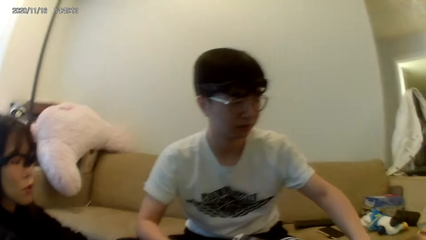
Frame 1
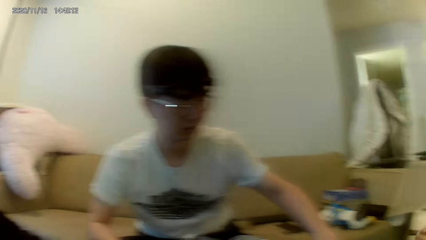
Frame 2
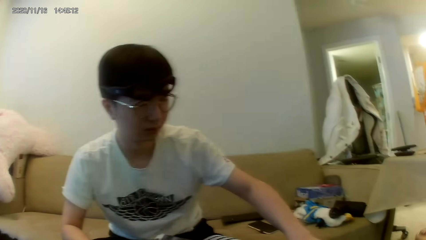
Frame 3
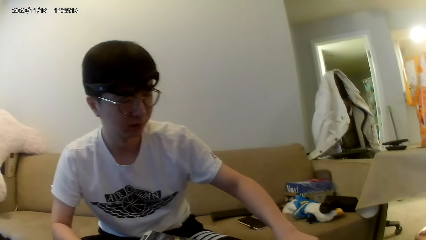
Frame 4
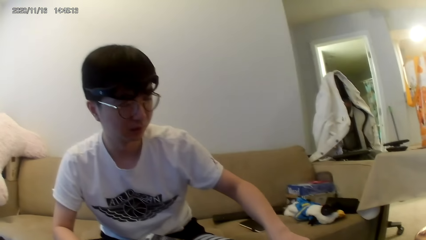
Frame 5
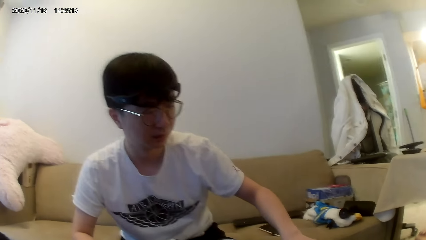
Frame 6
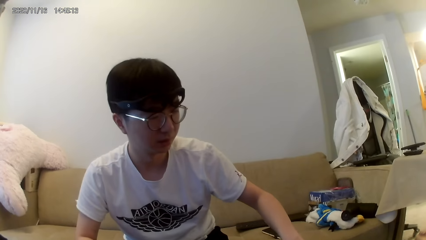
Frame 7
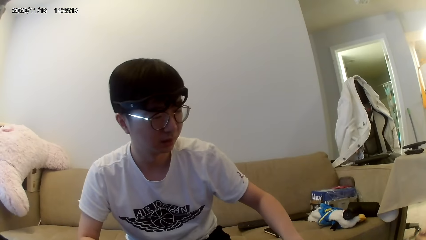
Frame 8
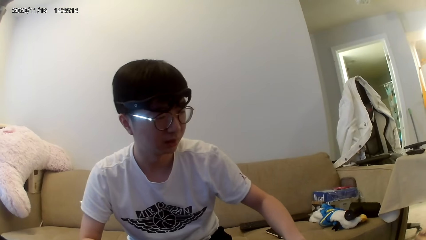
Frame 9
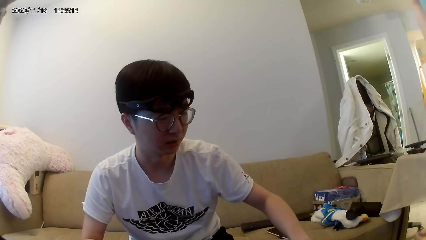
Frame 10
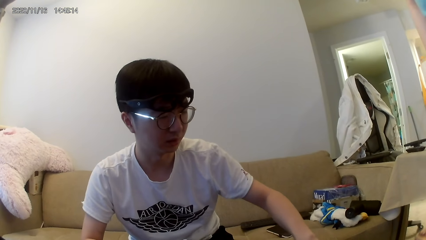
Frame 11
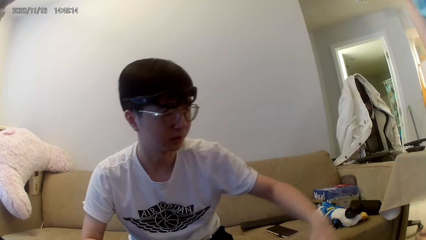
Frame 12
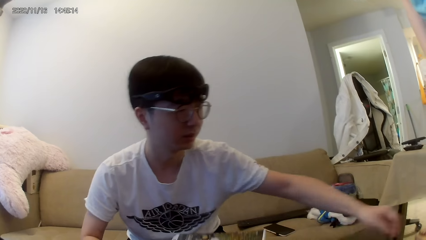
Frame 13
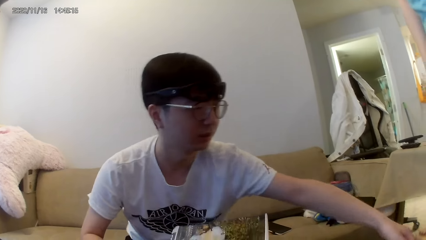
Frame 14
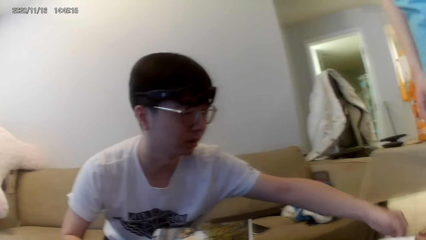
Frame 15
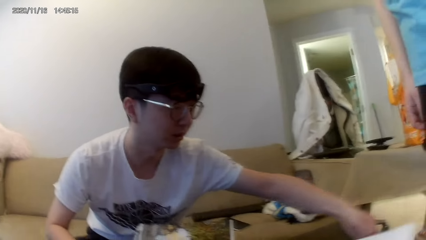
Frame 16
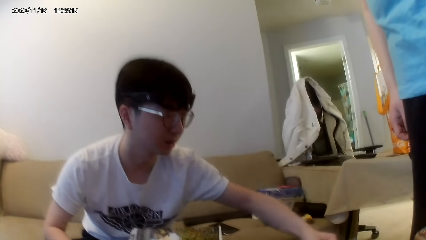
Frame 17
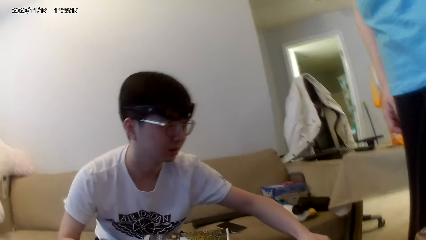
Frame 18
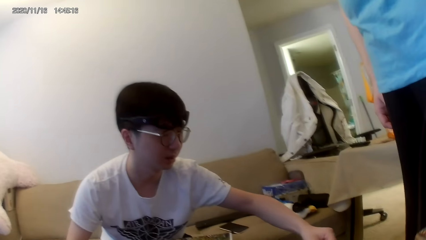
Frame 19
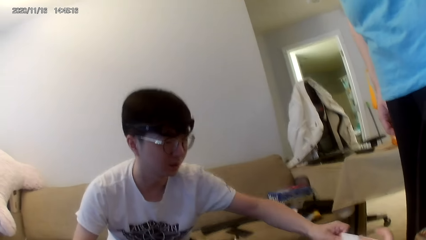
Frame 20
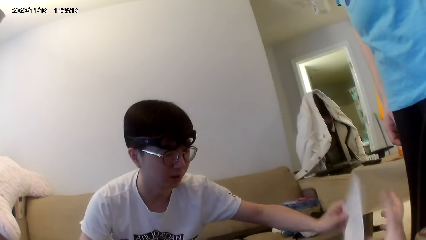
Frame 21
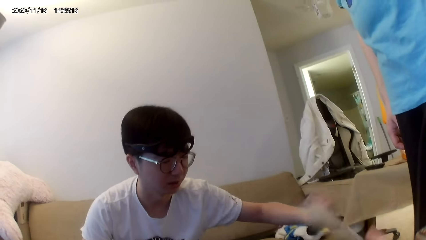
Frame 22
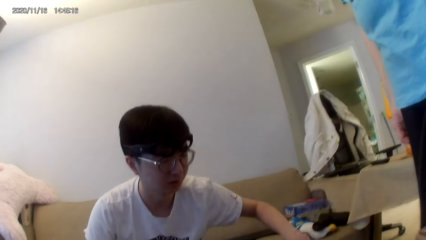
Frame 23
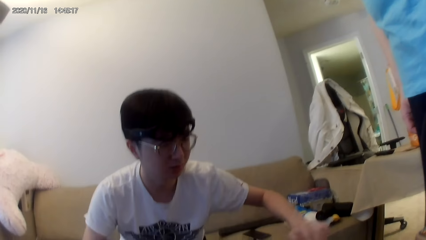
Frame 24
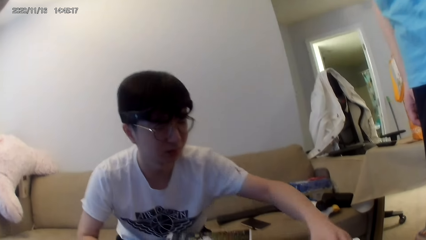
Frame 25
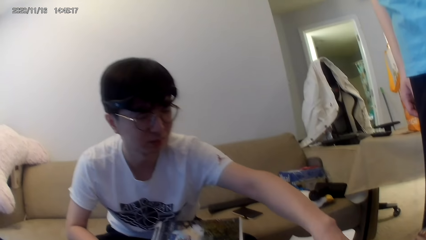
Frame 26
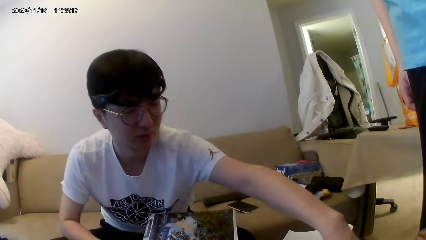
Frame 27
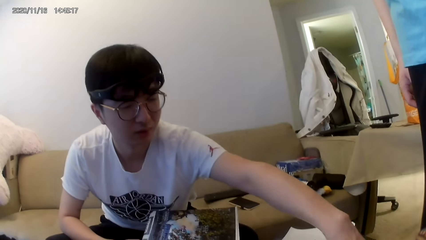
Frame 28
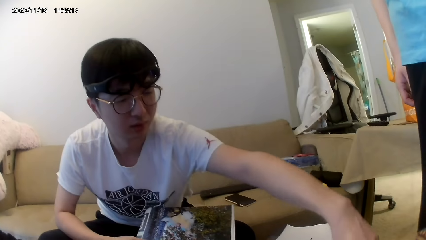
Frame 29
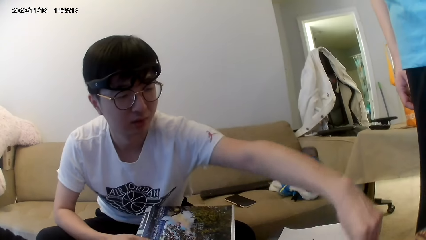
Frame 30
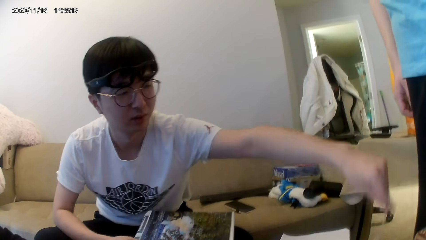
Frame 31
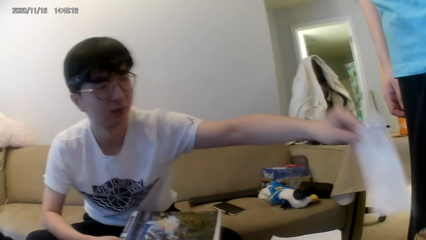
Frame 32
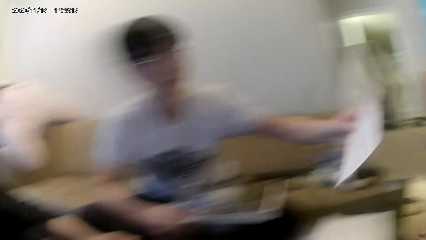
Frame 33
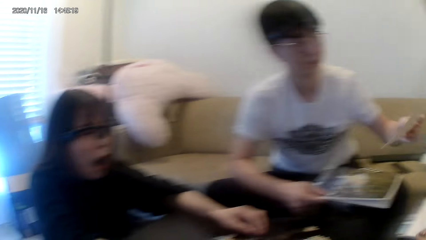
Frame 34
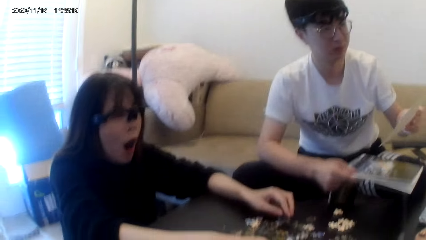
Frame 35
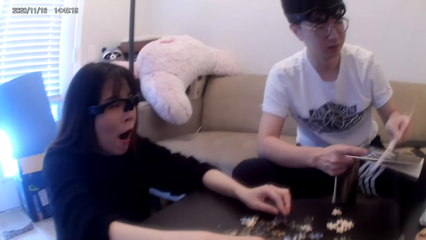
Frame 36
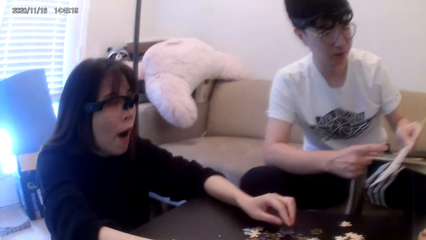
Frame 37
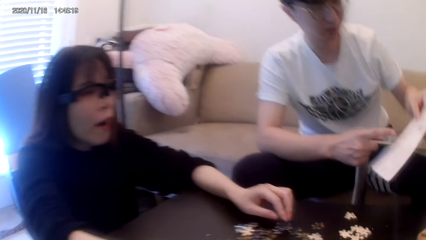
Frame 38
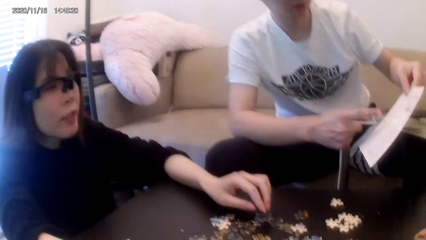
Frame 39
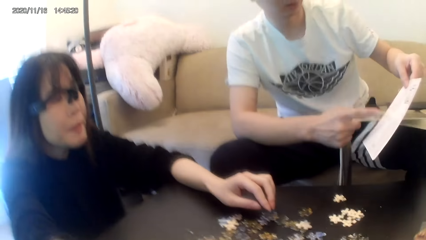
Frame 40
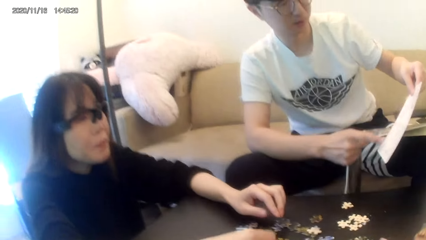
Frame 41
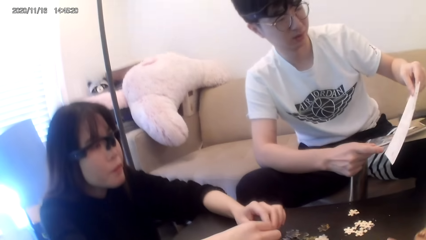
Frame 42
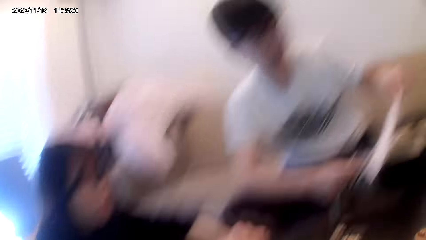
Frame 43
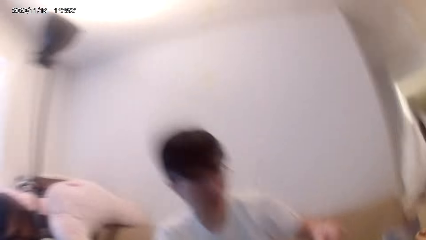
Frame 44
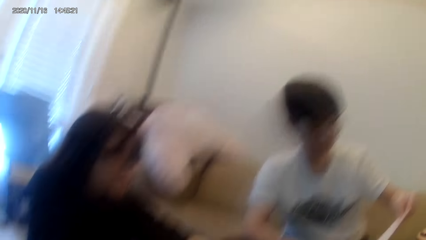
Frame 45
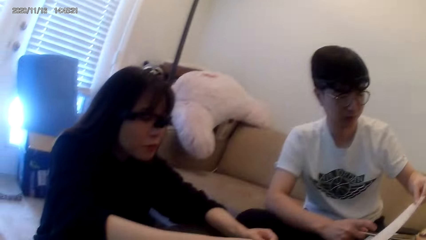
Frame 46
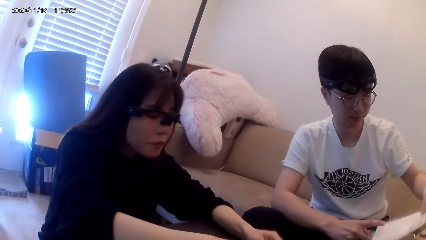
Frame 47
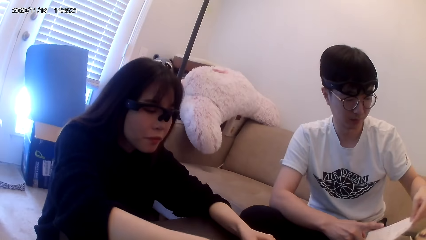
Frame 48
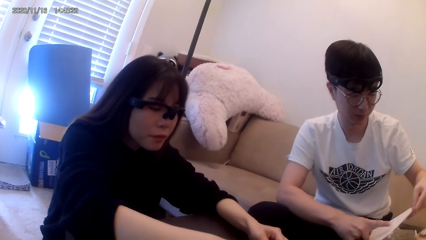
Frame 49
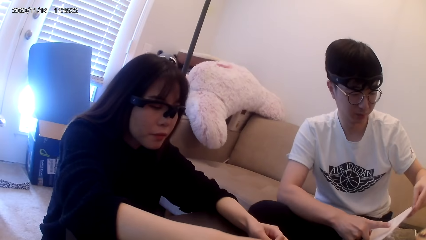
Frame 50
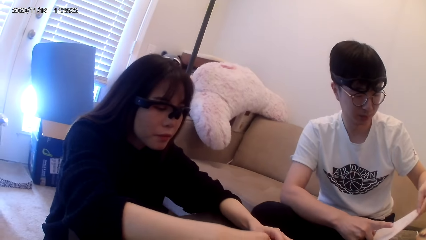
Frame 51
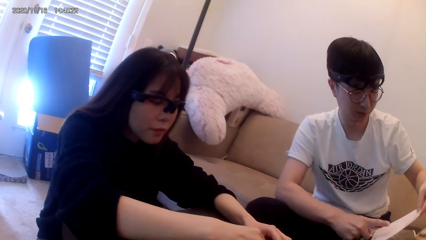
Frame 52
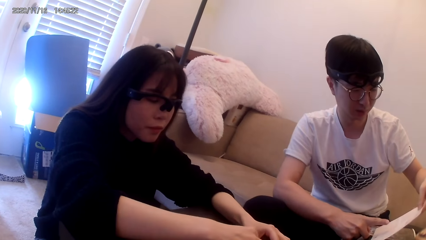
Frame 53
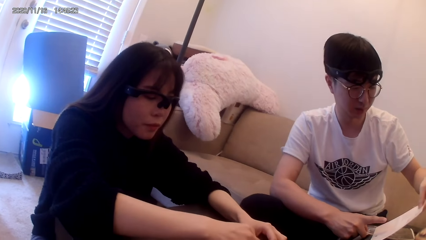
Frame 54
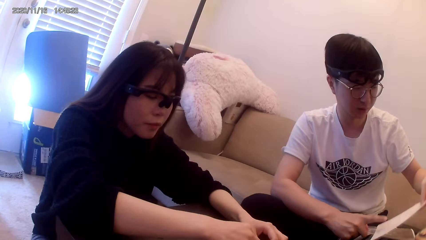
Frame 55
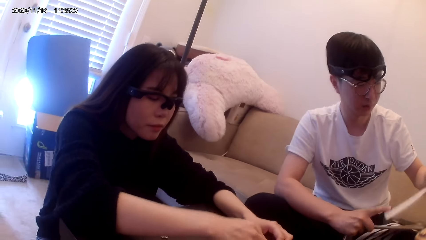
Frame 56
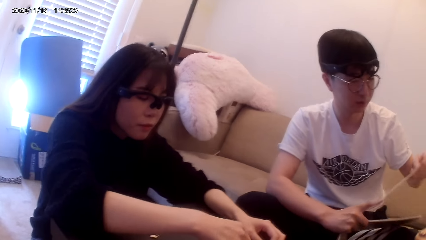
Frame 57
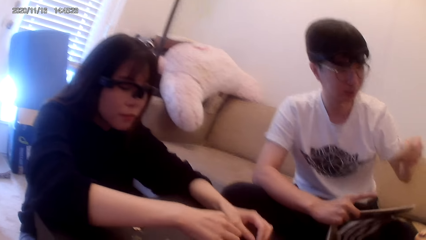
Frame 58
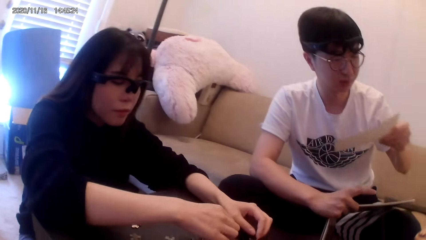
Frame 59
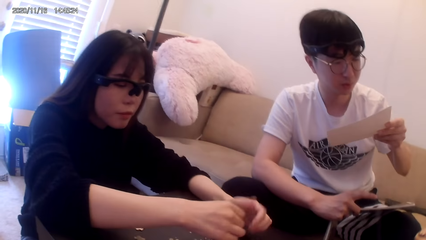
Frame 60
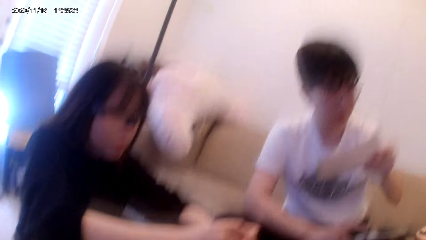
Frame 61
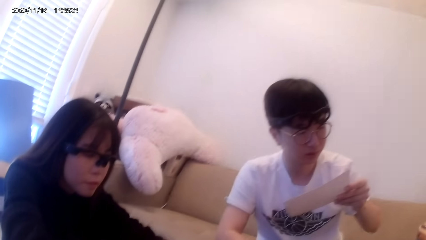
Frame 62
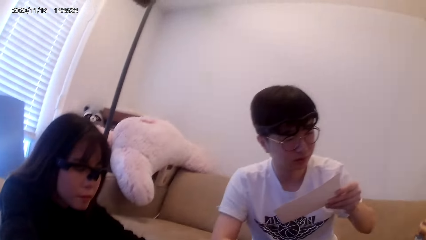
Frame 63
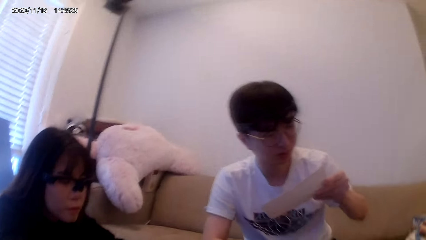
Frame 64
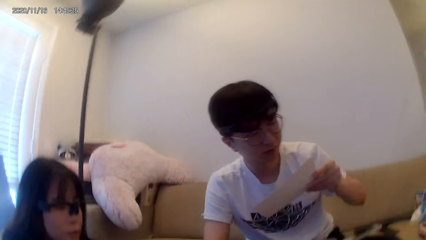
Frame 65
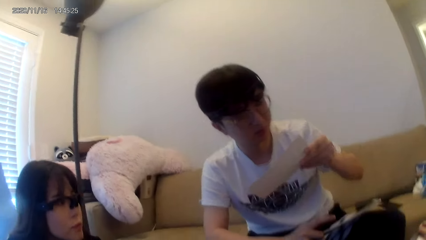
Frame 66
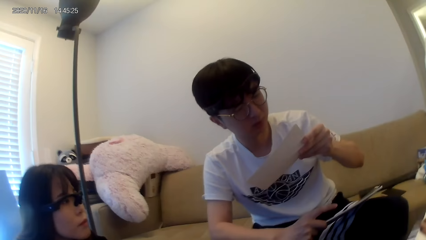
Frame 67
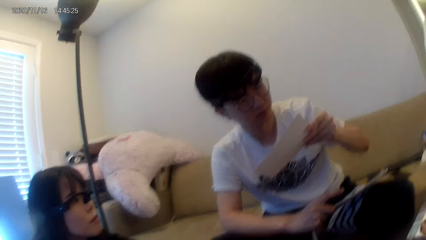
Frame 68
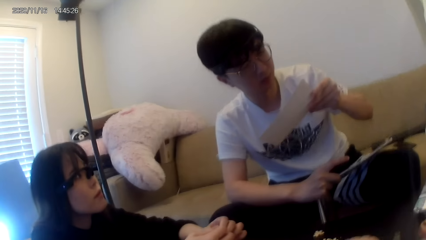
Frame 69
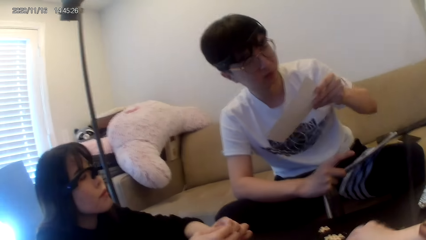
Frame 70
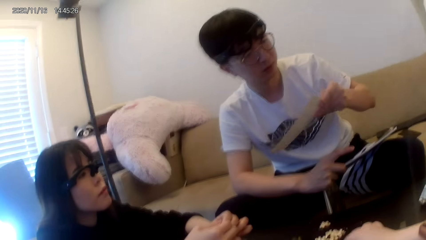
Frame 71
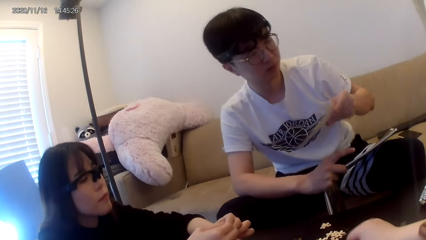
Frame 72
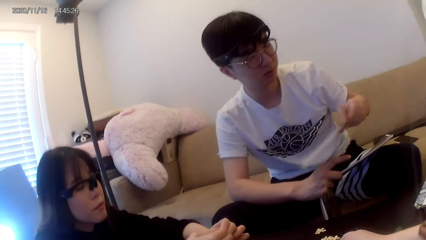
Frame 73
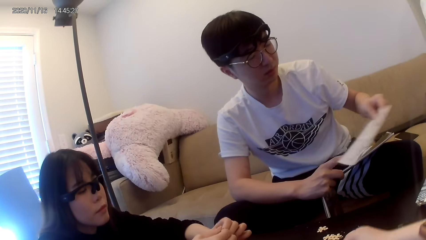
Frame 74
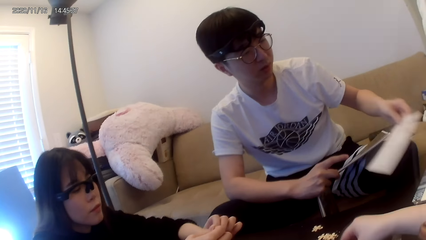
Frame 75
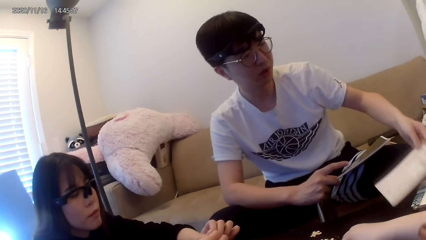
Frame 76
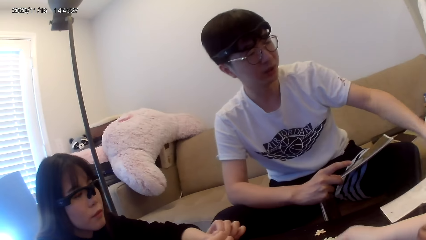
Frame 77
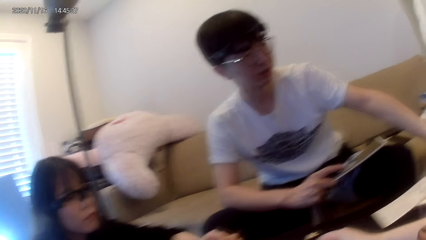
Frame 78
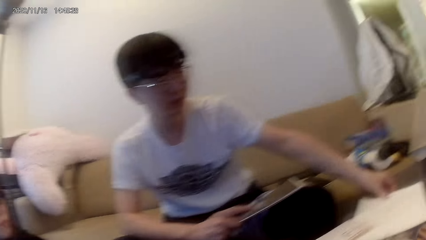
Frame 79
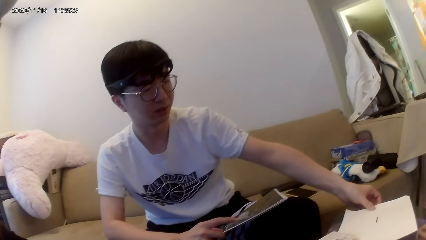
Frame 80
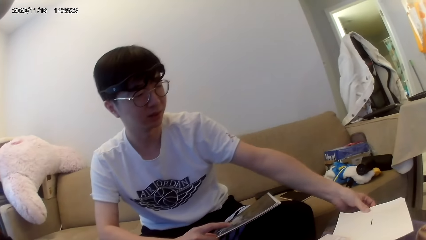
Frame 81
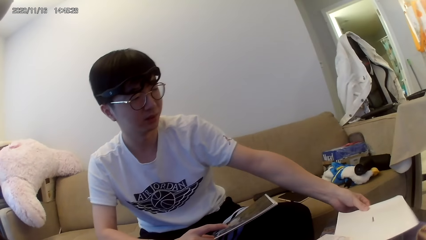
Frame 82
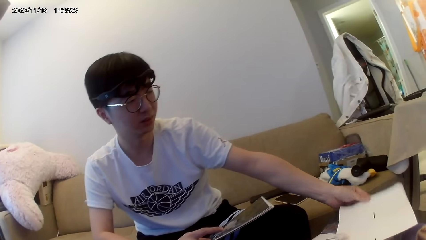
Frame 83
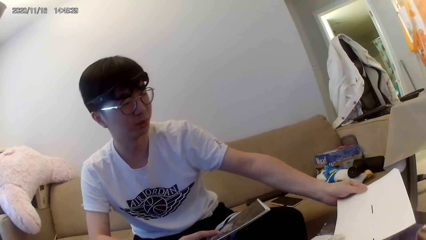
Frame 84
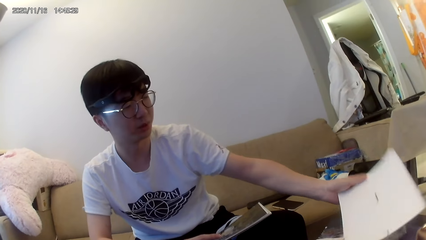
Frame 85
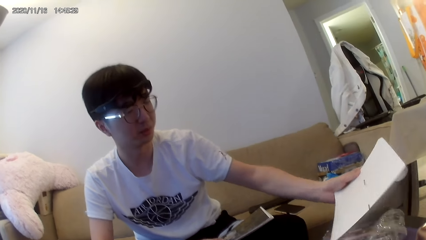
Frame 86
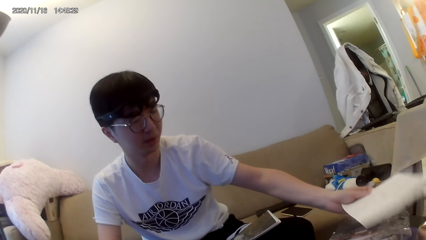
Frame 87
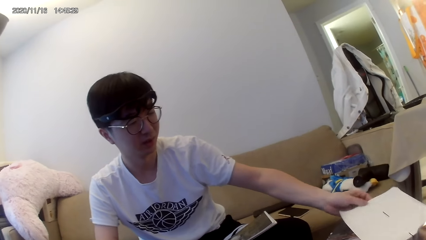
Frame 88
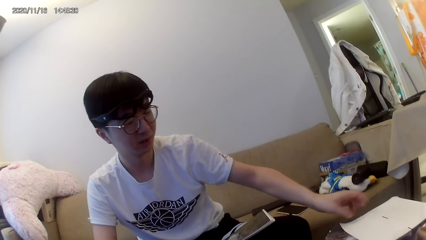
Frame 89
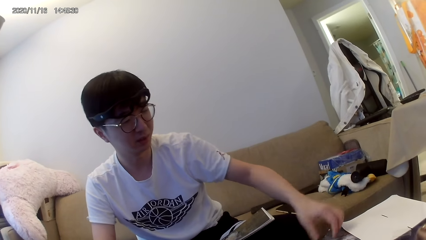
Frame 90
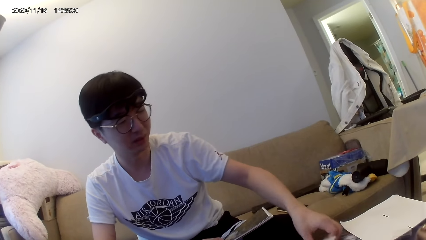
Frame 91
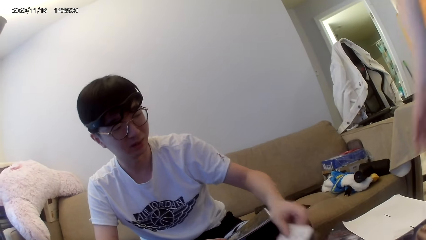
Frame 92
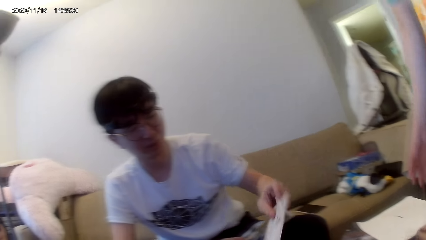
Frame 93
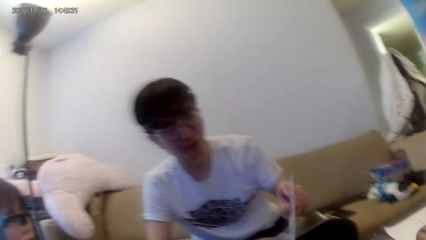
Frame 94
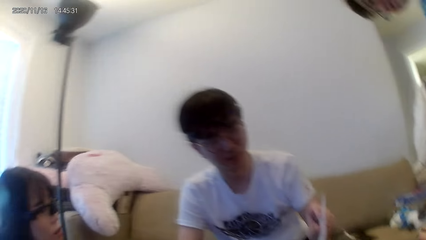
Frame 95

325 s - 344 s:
A man stands. Another man touches the book, lifts up the book, and touches the paper. The camera wearer looks around. The other man moves the paper forward.
